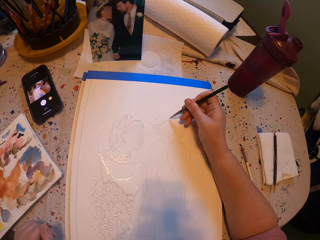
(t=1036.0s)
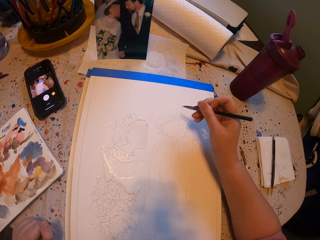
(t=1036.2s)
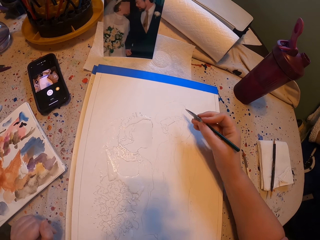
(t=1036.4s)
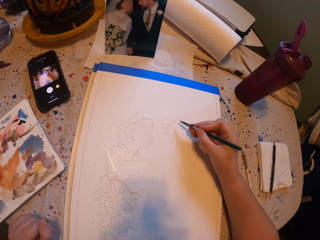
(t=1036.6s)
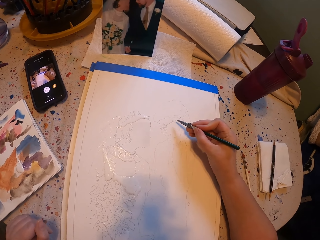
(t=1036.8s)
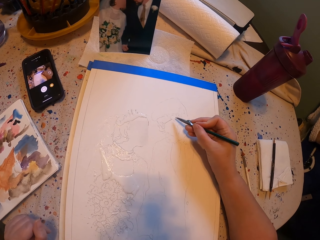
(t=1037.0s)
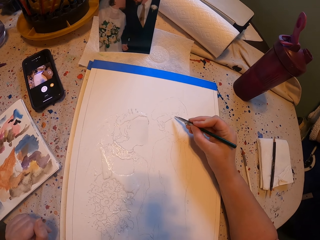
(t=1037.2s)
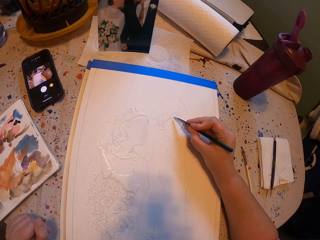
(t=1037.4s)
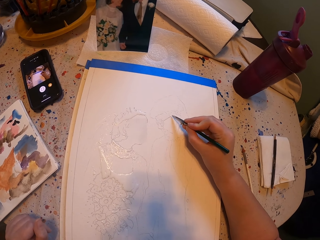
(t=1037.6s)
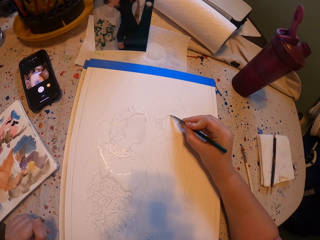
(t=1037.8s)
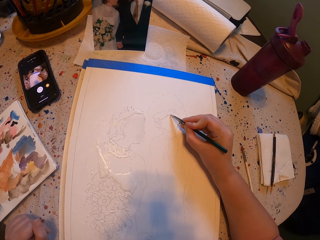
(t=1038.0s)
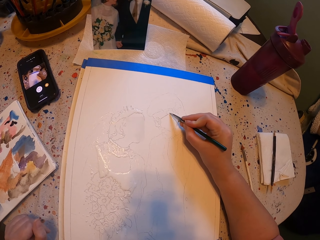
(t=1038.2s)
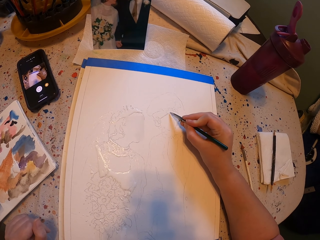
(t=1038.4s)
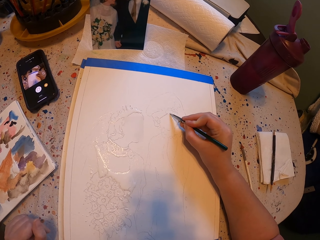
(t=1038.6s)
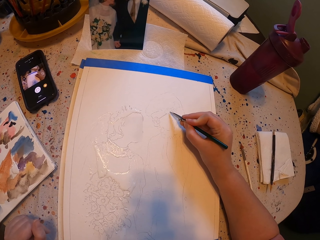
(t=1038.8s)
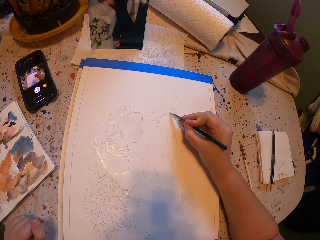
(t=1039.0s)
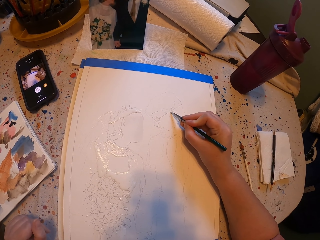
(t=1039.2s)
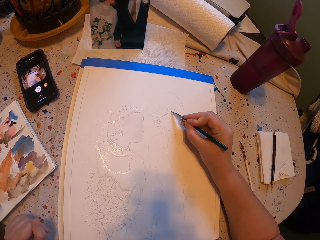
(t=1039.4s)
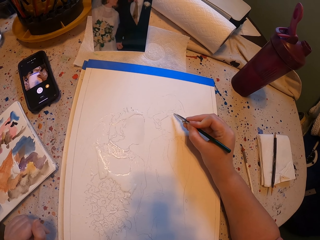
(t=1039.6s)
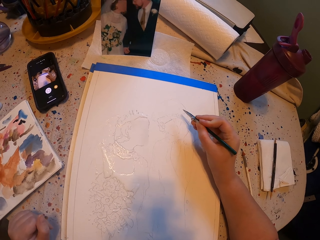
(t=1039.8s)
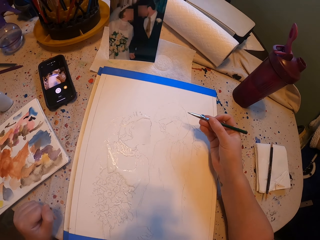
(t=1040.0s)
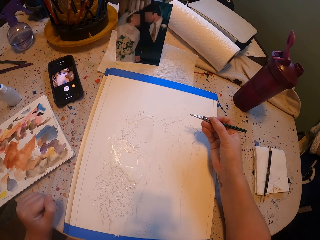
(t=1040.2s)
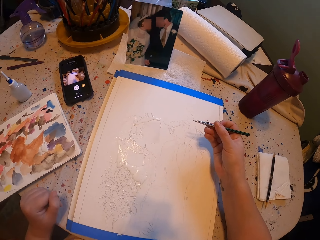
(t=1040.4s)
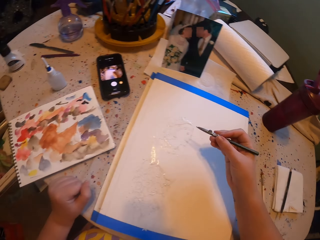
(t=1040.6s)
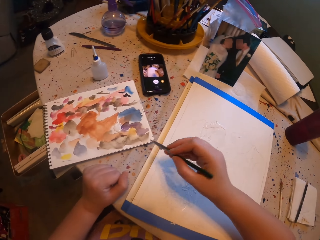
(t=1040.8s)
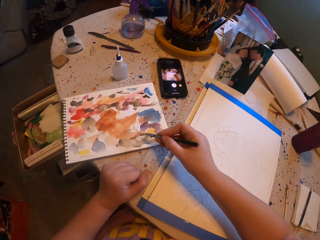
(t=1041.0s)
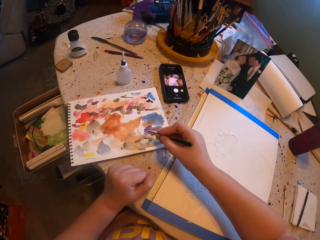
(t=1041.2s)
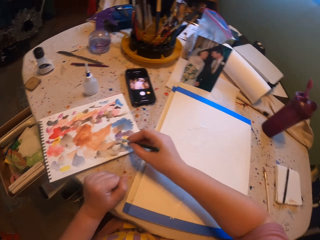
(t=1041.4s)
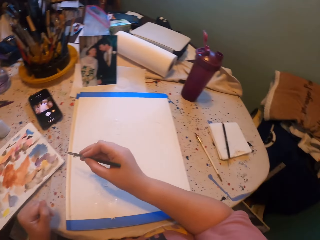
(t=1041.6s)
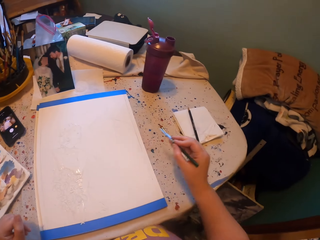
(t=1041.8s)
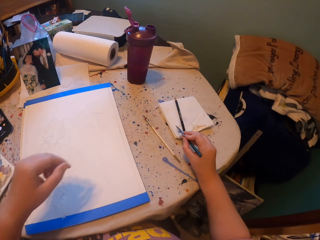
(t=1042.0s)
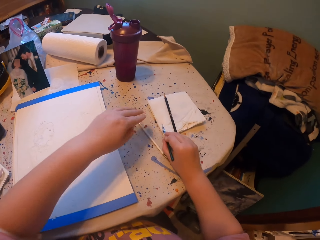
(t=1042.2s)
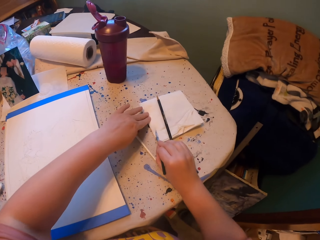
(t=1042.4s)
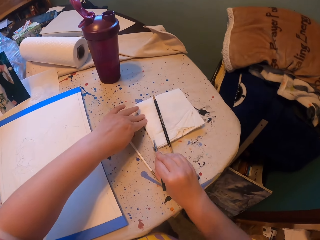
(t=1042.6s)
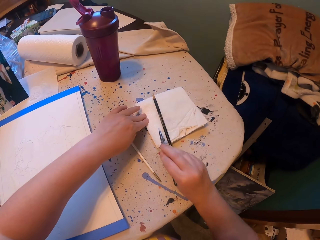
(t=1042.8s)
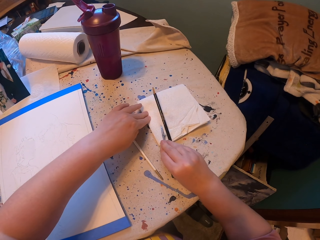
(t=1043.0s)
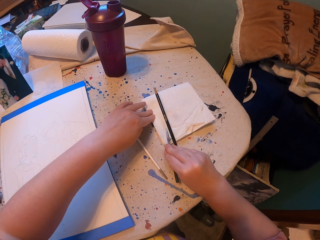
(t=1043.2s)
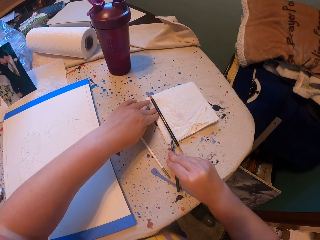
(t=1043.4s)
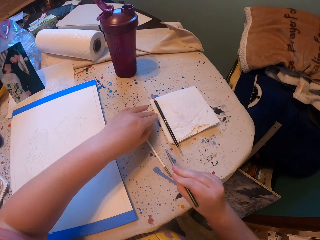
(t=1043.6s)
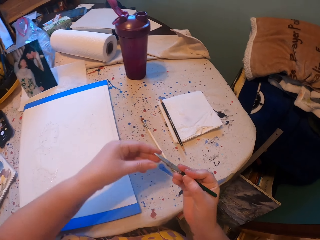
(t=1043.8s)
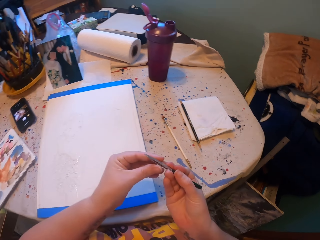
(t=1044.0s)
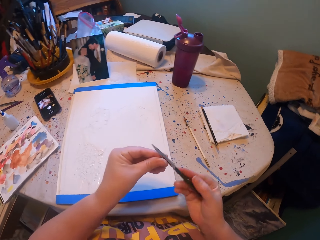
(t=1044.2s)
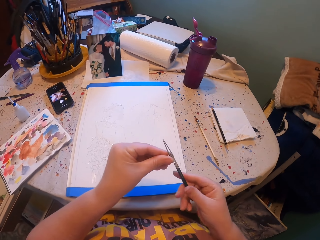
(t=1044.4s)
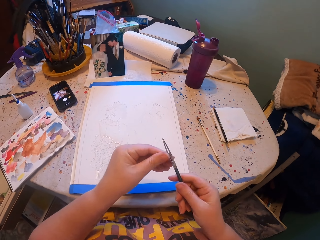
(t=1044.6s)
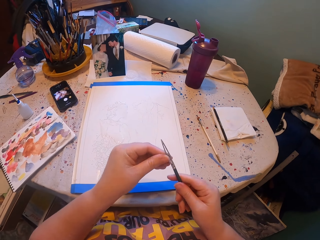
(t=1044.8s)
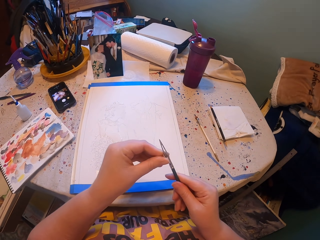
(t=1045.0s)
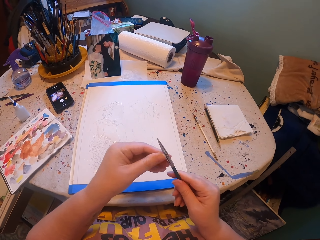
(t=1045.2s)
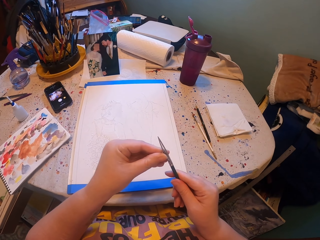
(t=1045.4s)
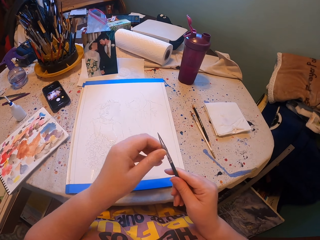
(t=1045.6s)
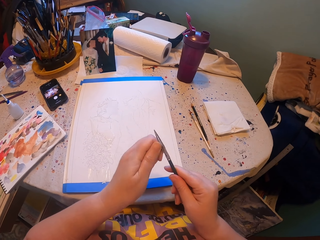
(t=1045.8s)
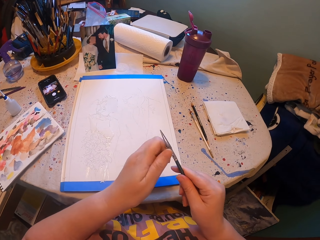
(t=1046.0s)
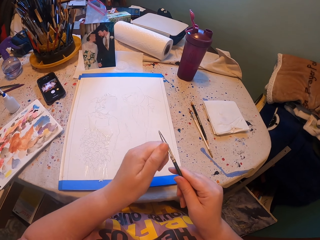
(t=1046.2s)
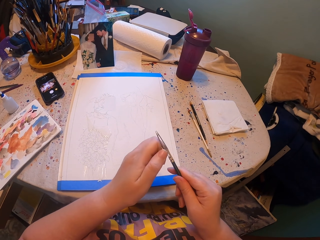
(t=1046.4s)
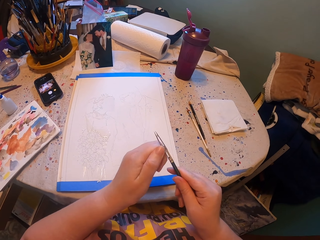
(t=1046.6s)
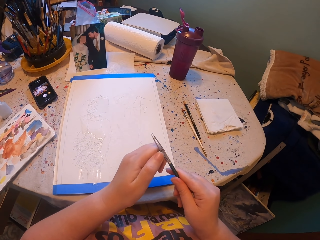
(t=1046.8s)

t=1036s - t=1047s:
The camera wearer rubs a pen brush on a paper ink. They pick paint with the paint brush. They wipe the pen brush with the paper. They adjust the pen brush.

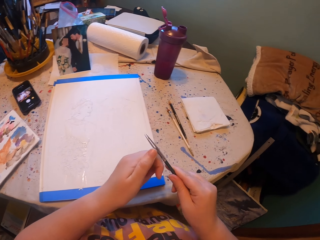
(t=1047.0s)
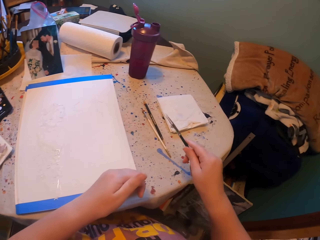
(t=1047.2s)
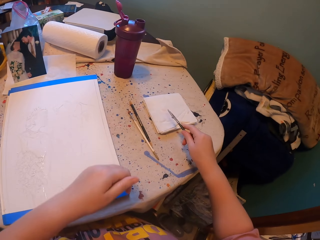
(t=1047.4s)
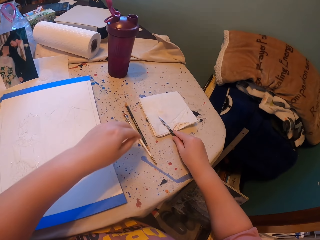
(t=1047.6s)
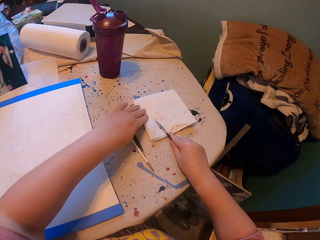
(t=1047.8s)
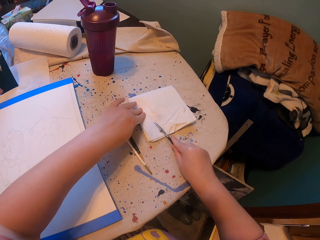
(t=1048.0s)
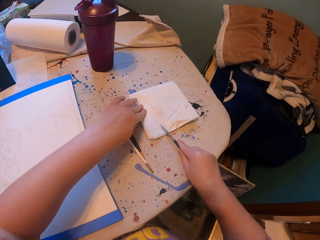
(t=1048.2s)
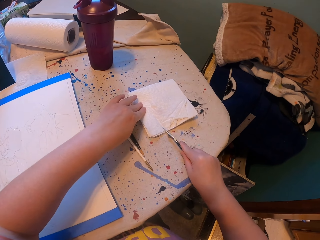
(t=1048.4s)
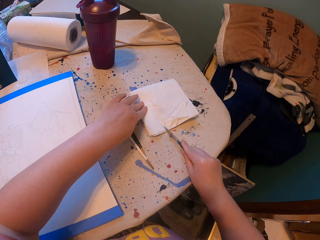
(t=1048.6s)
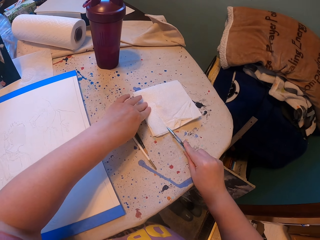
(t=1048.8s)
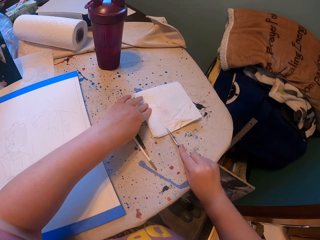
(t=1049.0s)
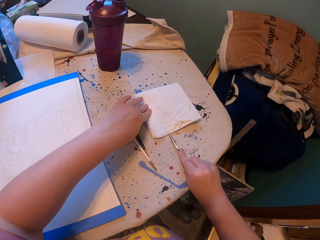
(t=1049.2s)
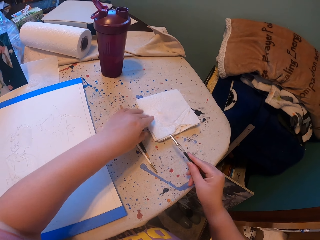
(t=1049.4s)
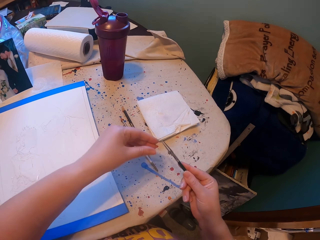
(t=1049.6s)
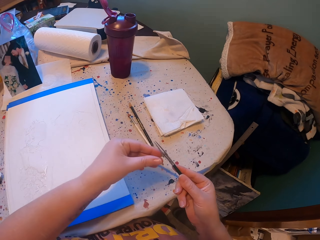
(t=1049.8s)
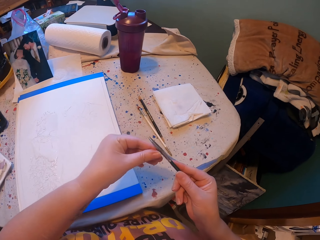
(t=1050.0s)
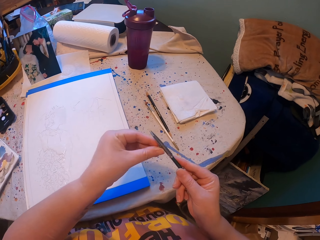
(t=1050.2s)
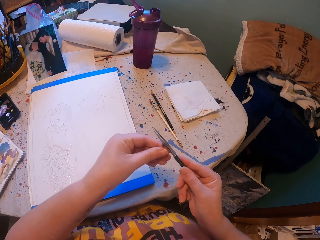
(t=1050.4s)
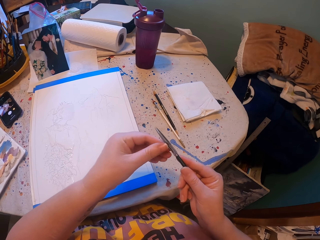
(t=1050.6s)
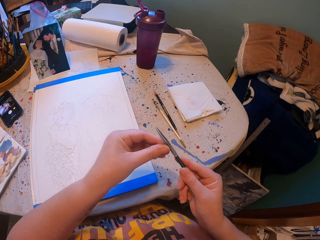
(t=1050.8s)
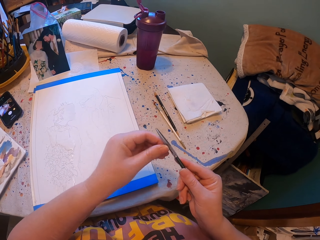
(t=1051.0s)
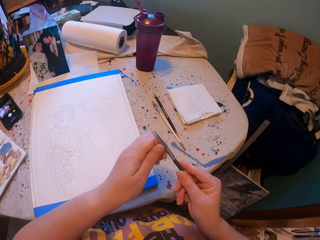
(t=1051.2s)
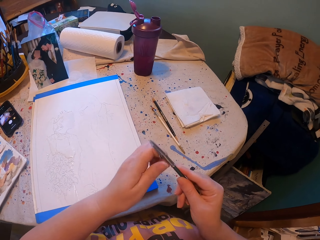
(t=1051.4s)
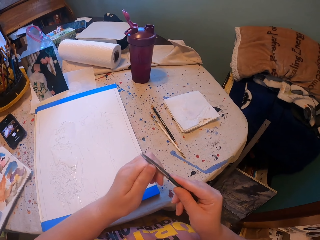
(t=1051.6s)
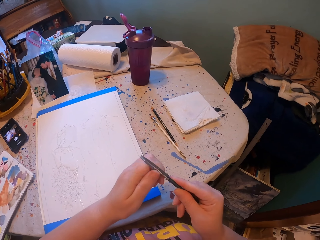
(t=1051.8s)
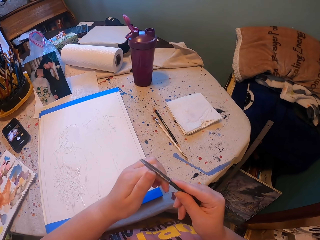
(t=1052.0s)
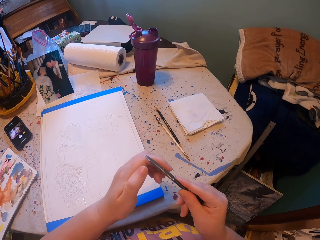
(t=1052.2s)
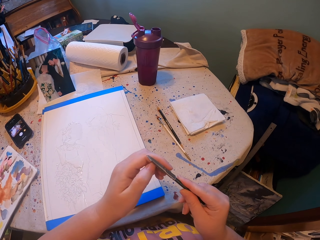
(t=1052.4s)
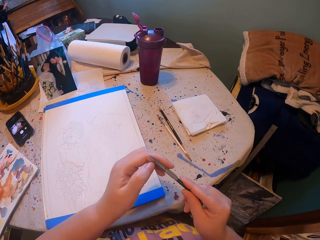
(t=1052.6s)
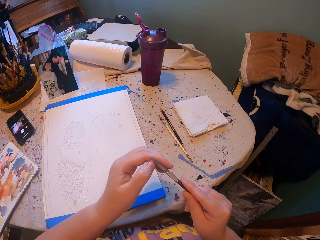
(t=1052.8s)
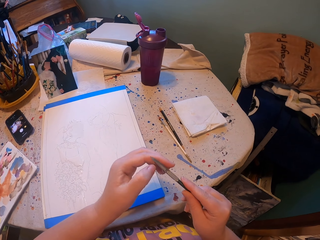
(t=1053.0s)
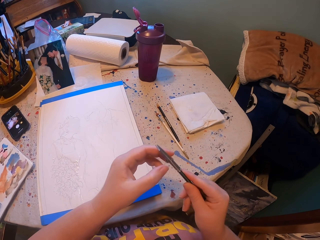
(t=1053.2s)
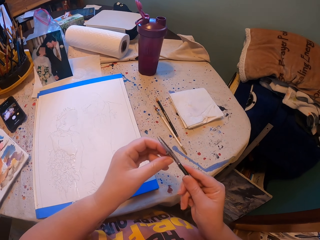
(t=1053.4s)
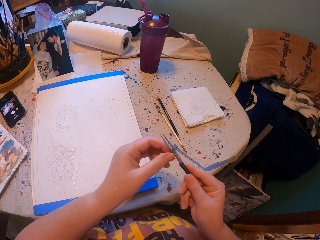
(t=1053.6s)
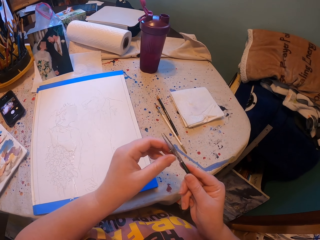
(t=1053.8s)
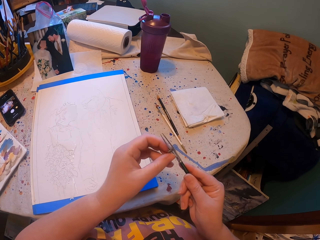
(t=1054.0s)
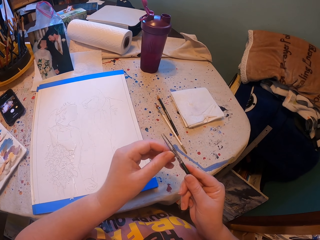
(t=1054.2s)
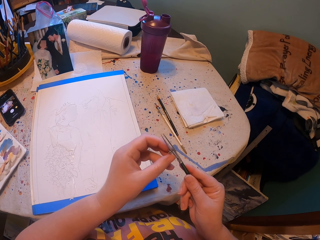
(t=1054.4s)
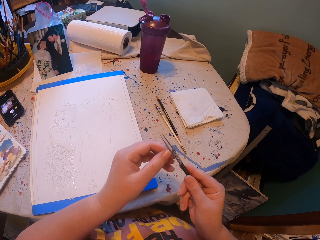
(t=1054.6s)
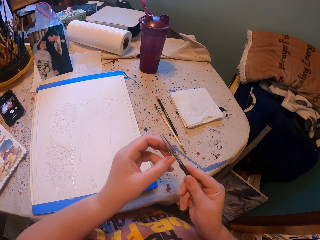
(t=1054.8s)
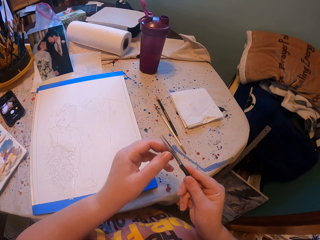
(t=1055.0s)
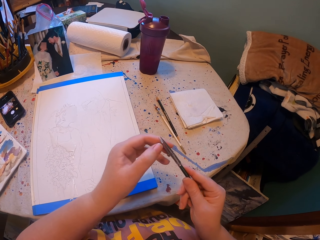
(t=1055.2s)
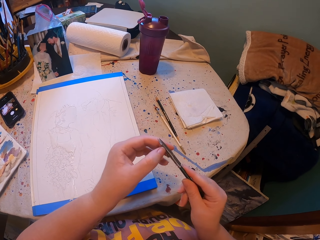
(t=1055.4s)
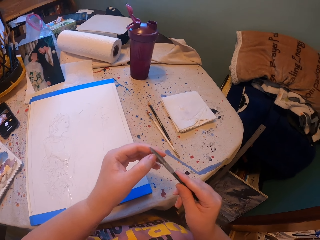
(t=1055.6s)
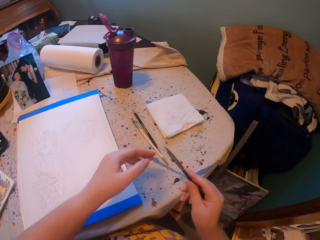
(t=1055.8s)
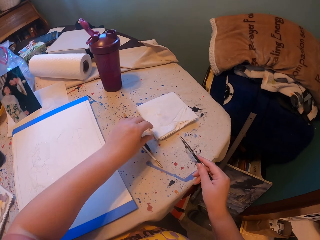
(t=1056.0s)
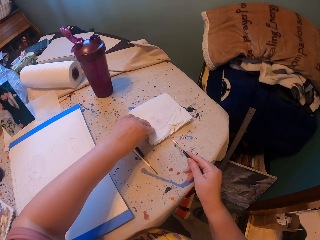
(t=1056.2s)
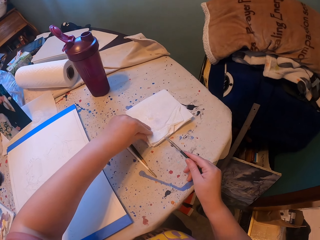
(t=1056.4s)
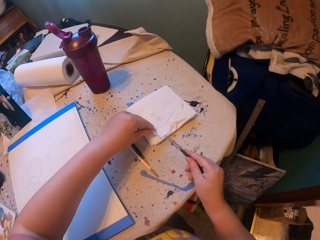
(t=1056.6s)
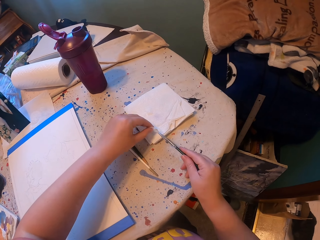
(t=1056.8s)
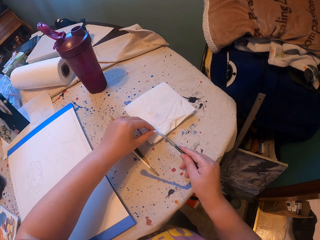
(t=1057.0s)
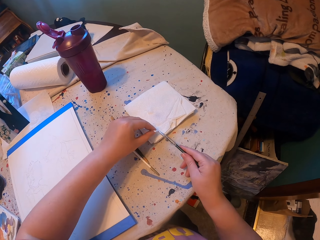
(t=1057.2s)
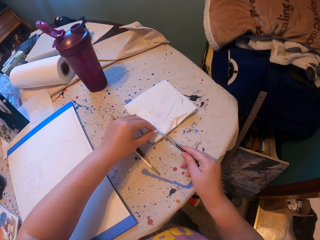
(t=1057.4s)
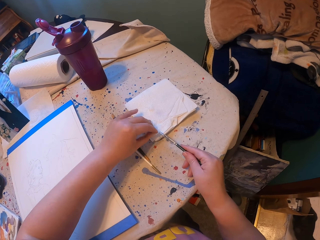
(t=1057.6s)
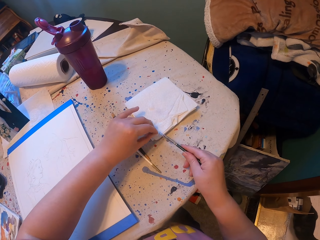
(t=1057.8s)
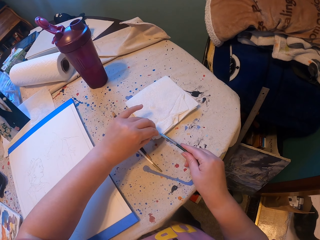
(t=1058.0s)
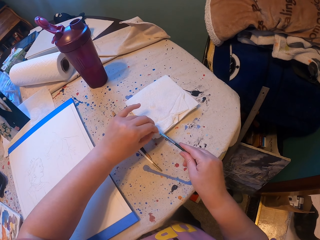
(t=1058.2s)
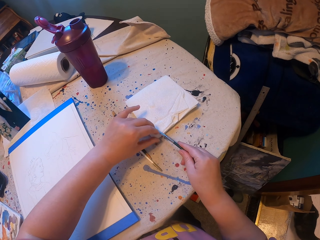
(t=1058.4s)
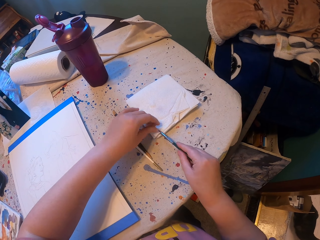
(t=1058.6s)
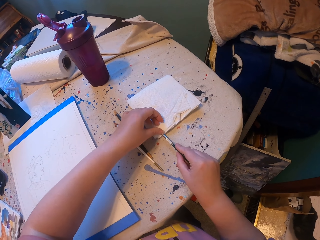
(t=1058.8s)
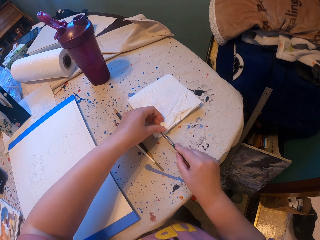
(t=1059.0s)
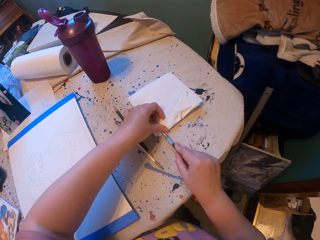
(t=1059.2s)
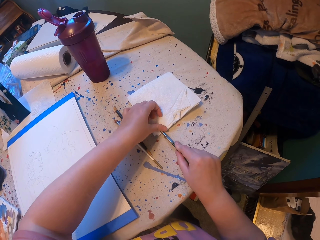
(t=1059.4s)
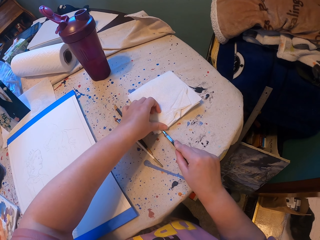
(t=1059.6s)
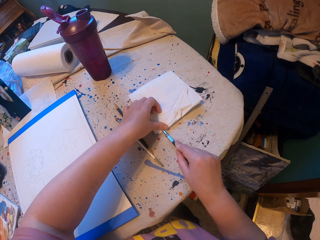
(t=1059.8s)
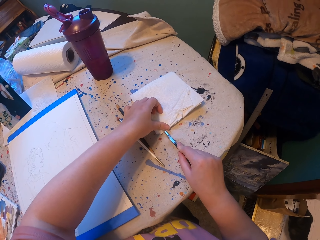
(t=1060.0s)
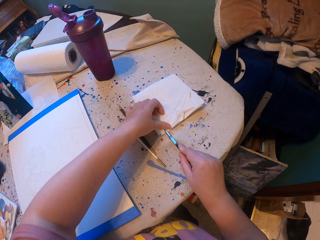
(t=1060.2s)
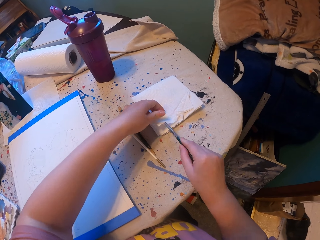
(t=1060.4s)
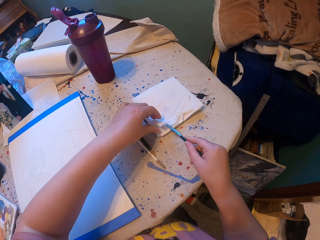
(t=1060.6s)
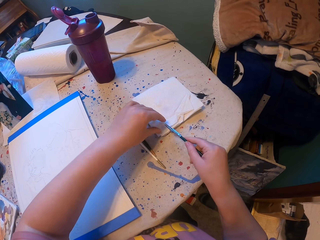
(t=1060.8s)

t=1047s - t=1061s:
The camera wearer wipes the pen brush with the paper. They adjust the pen brush. They wipe the pen brush with the paper.
